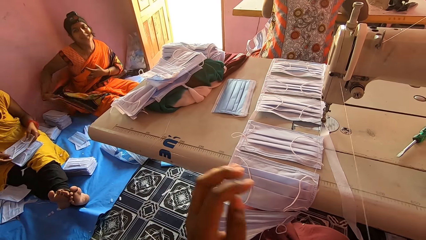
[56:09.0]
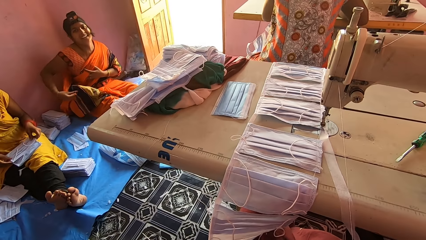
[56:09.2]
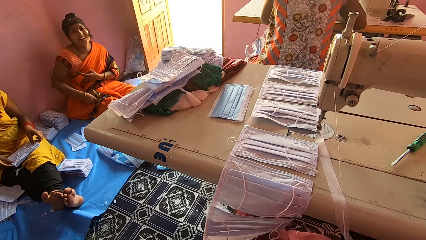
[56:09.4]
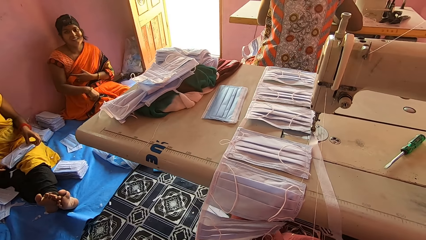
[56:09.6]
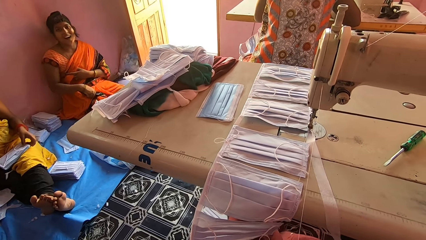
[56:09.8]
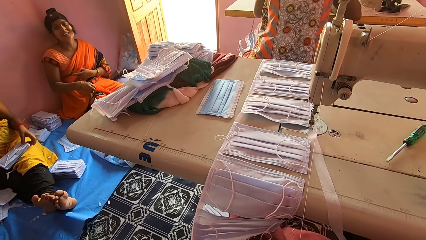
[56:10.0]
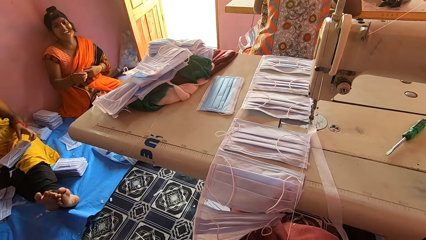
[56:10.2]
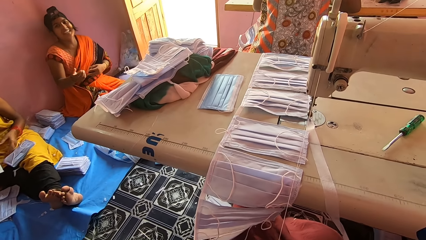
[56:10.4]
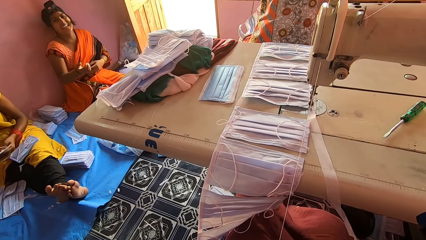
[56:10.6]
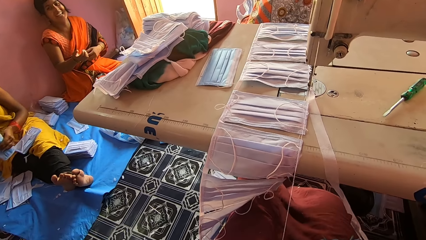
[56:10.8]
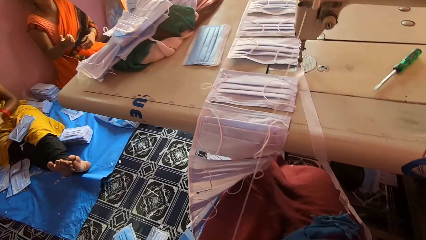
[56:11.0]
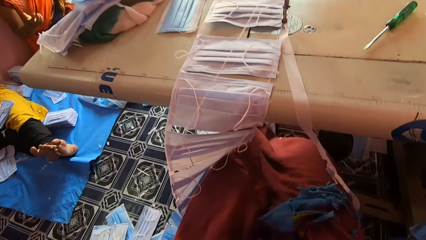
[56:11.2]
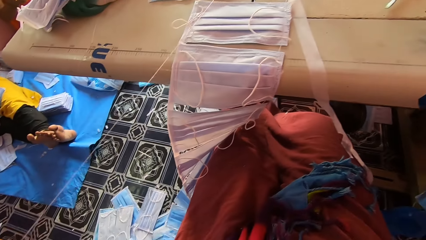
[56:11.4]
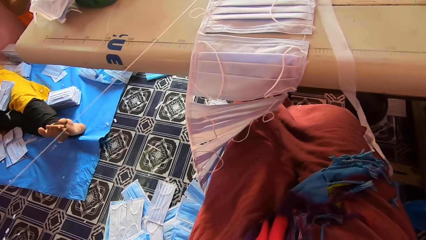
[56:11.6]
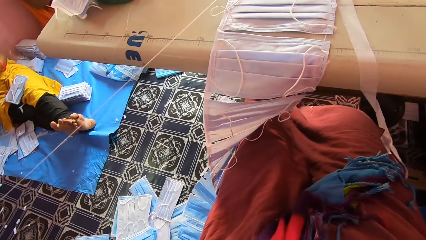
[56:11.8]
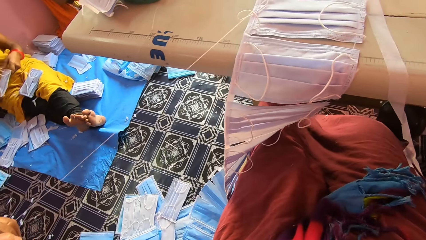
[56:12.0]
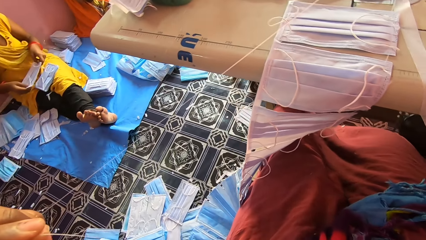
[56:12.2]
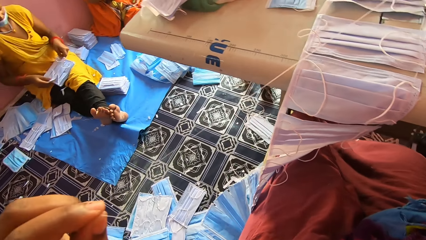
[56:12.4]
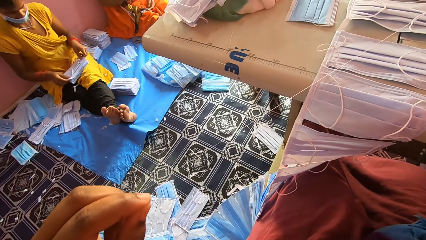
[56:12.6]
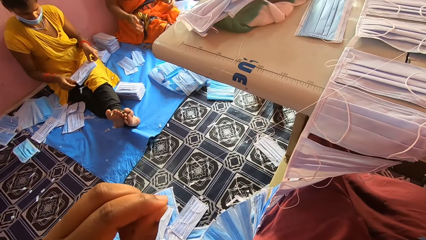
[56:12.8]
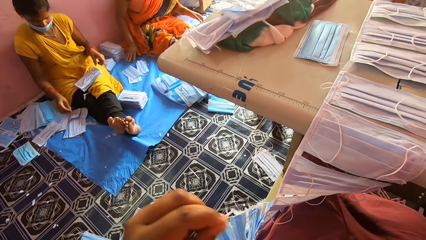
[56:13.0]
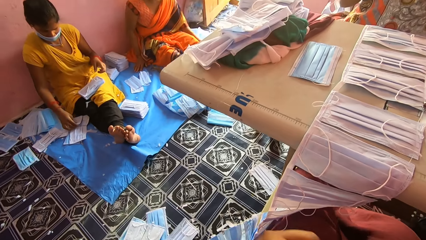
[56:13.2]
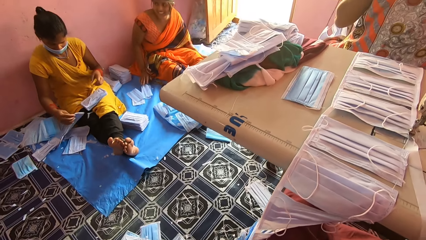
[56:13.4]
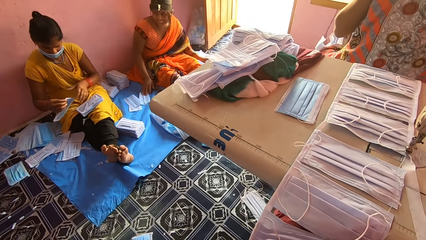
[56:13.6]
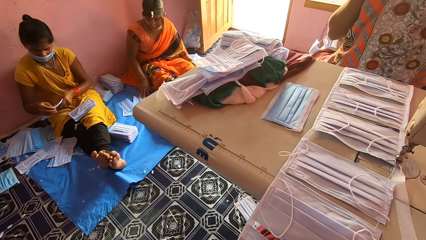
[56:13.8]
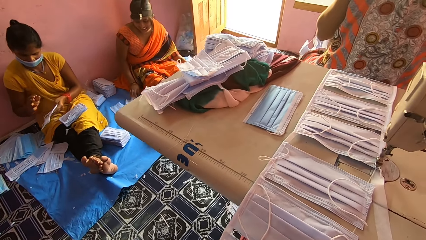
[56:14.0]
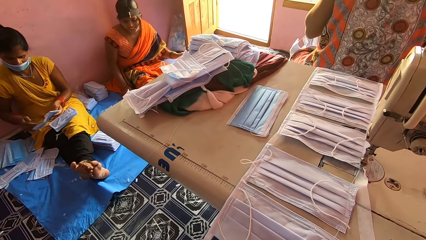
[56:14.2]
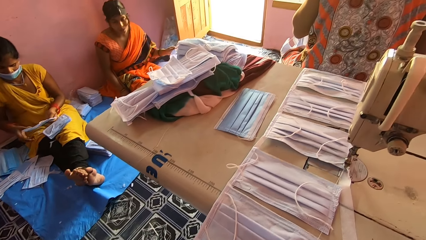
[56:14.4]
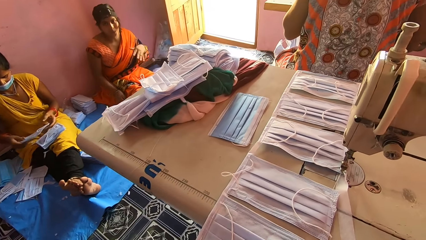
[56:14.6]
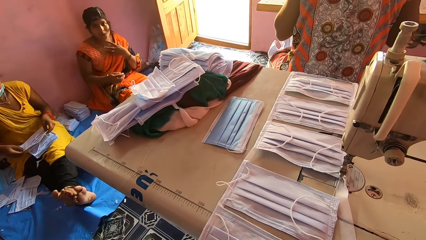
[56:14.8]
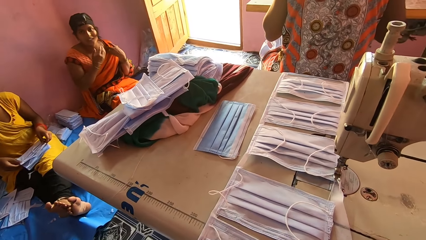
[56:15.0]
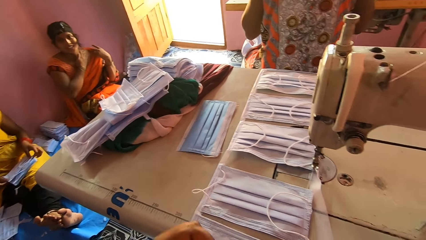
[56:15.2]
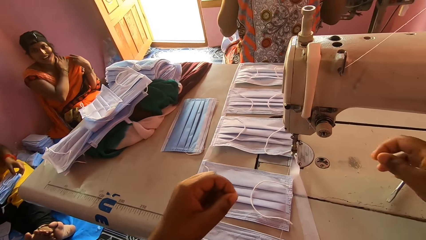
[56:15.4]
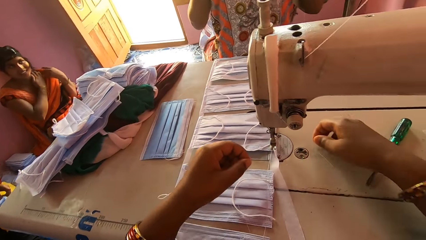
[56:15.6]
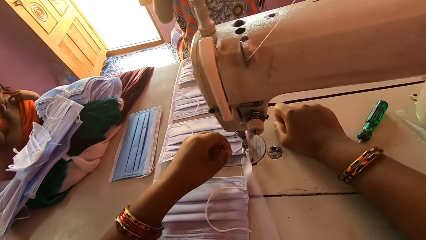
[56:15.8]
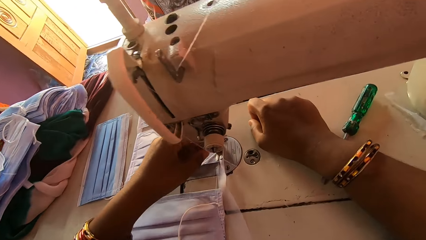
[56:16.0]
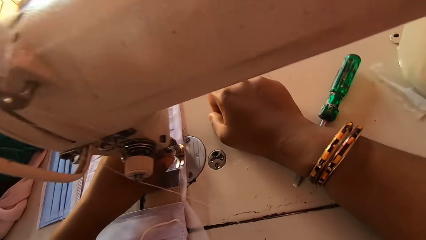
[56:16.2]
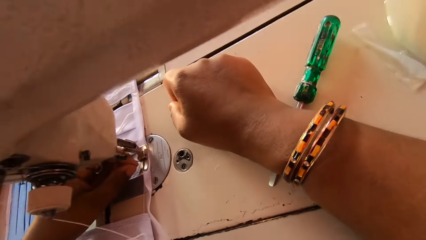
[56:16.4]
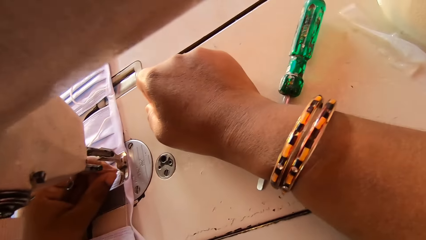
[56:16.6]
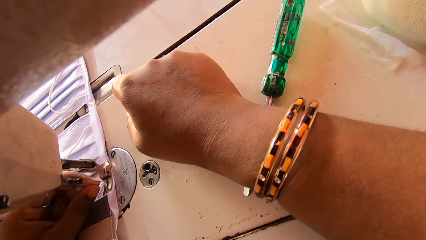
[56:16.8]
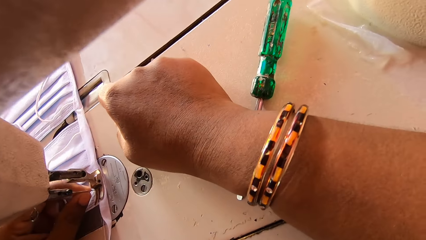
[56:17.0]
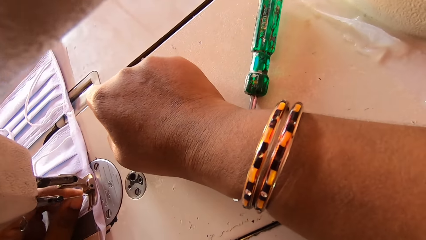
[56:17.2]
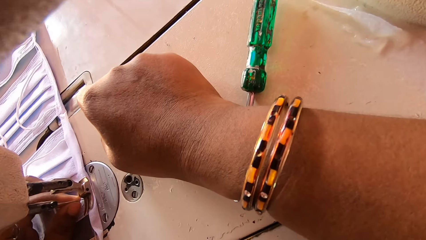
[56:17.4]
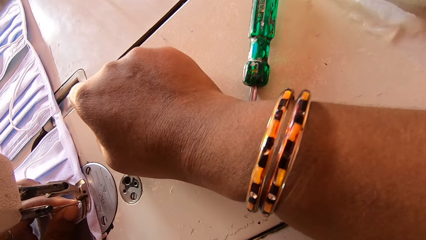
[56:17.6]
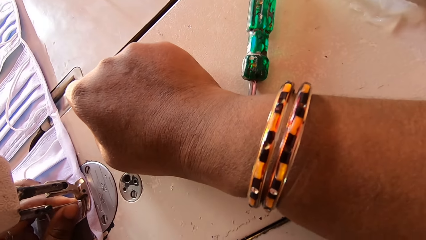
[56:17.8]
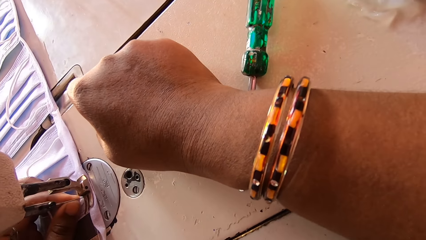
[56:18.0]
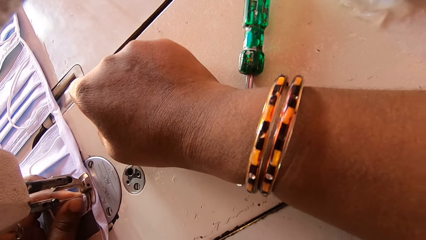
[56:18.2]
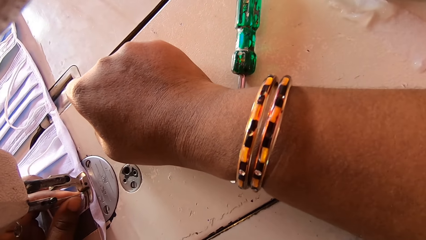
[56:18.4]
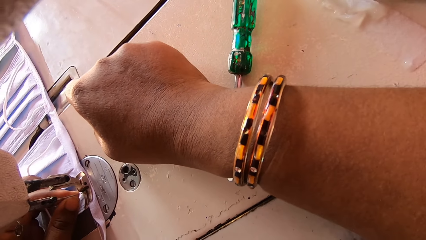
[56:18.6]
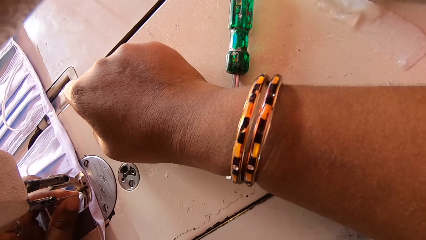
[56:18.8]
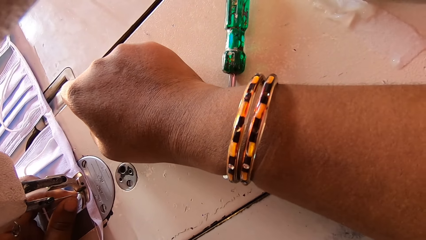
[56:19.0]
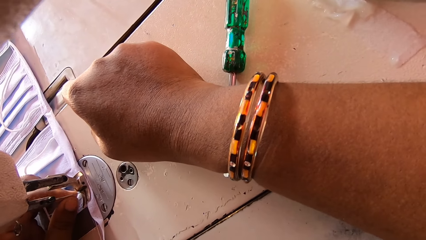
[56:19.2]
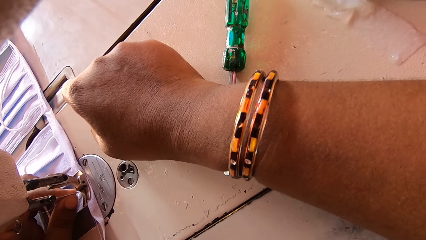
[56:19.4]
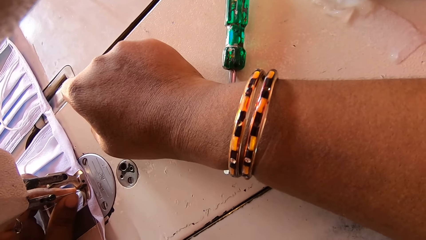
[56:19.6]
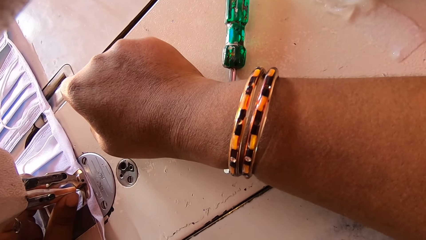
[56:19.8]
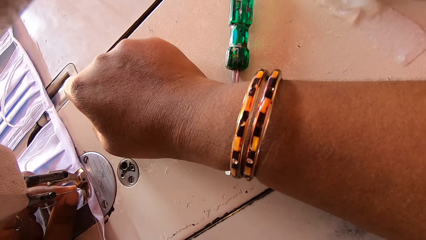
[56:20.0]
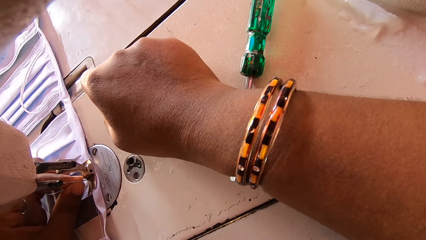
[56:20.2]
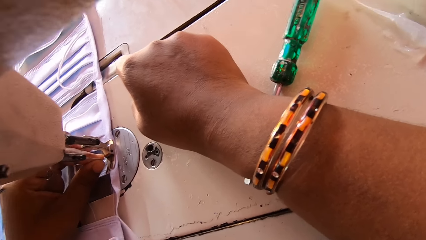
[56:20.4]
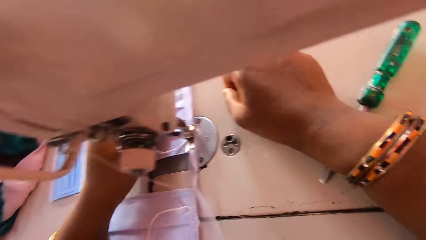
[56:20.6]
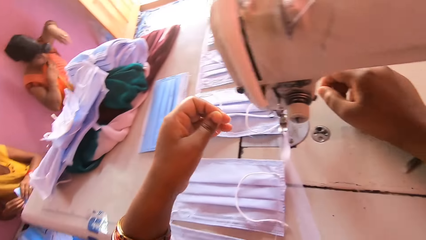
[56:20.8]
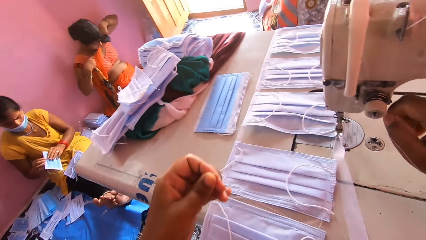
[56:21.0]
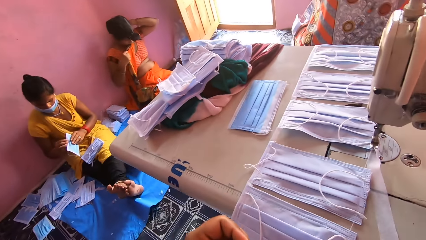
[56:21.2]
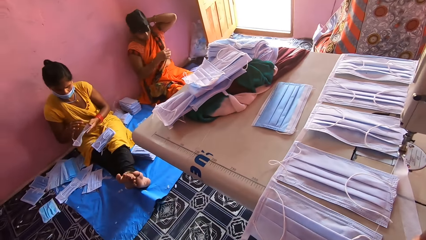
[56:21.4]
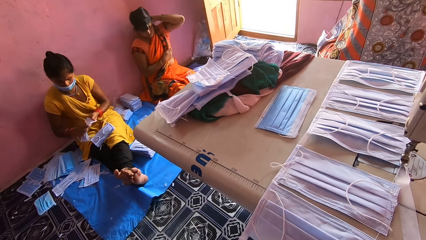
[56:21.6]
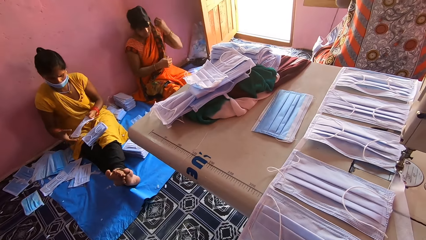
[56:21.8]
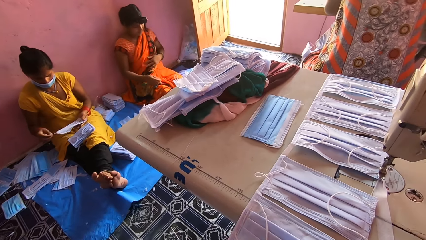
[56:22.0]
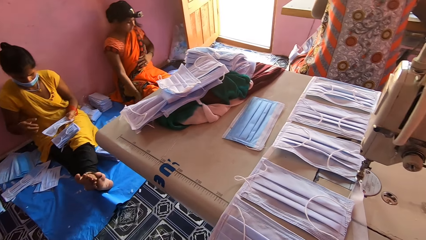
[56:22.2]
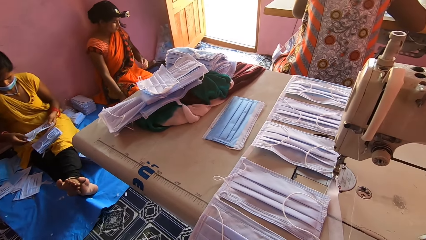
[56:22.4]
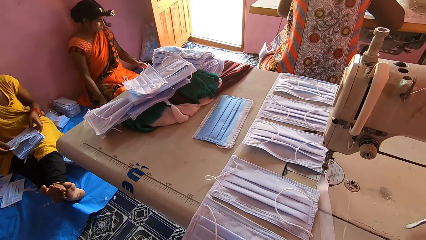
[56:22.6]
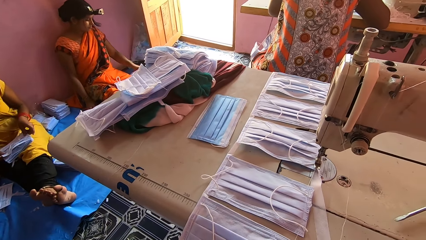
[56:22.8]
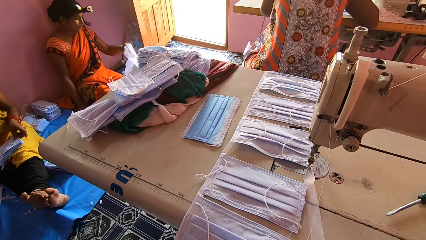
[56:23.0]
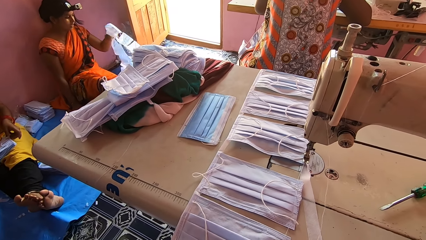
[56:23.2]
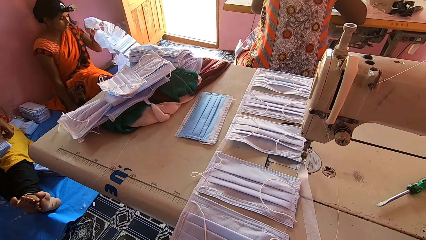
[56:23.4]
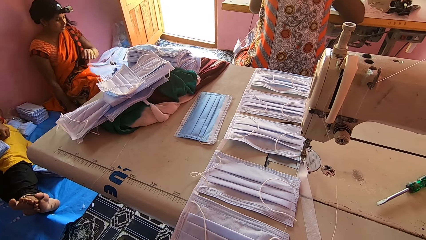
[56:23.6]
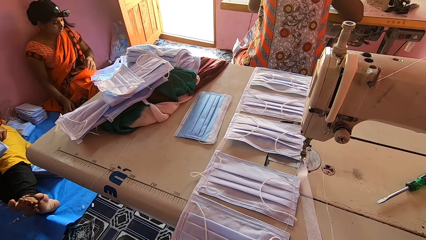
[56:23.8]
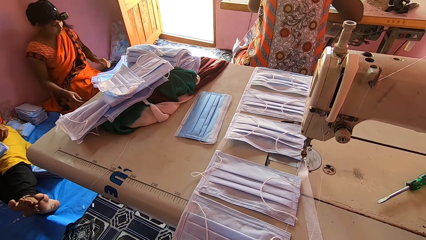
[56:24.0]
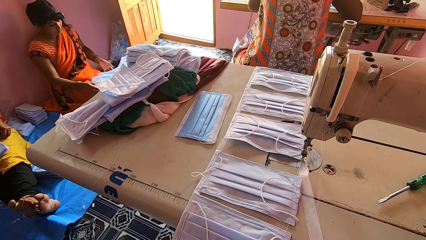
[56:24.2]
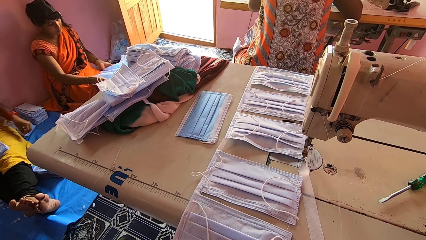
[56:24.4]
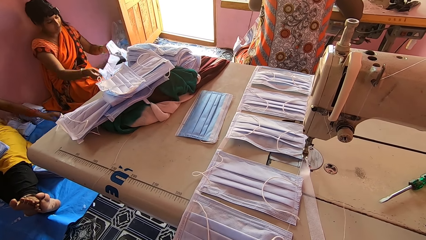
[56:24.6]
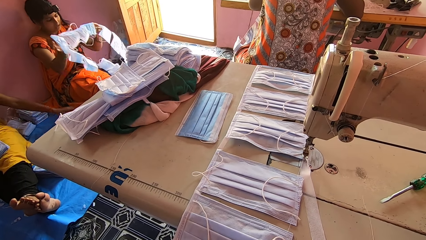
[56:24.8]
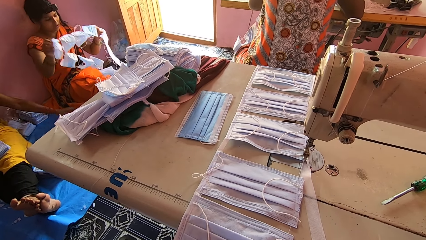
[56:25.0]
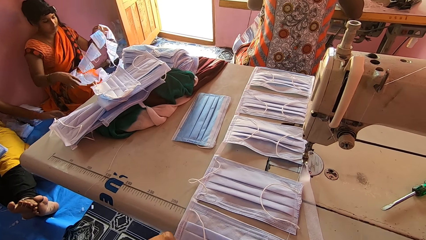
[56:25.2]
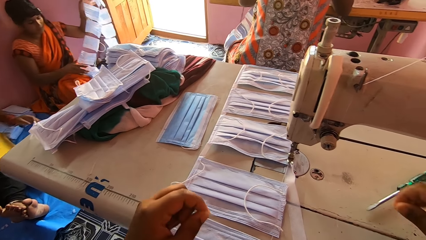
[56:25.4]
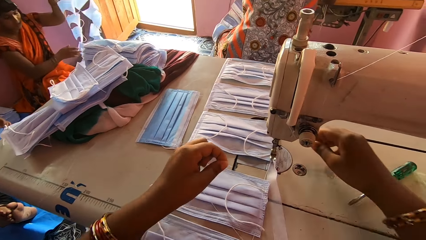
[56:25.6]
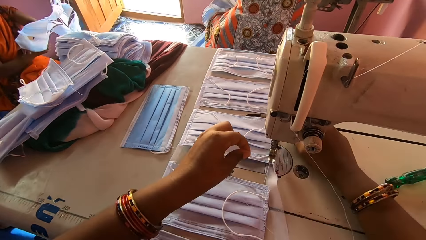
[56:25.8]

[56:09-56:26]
The camera wearer moves the left hand. They pull the thread with the left hand. They look at a person. They fix the thread in the needle with the left hand. They pull the thread with the left hand. They look at another person. They look at the first person.
